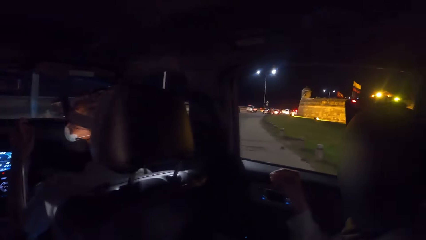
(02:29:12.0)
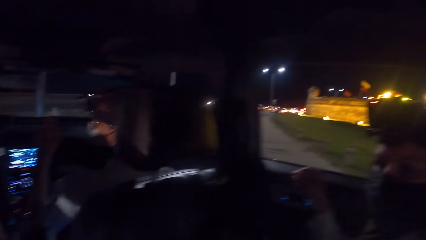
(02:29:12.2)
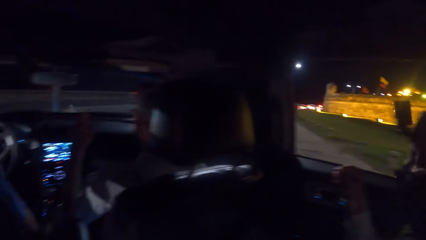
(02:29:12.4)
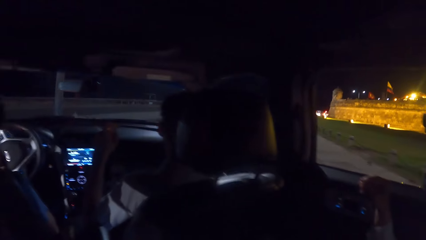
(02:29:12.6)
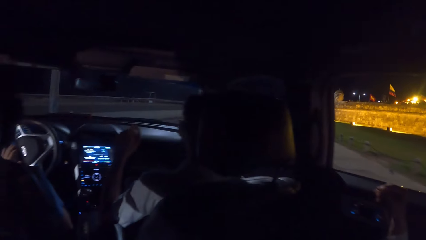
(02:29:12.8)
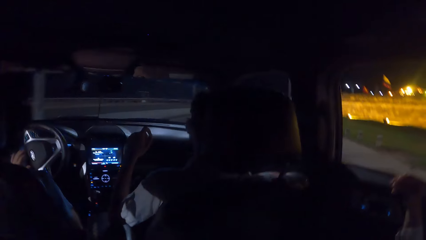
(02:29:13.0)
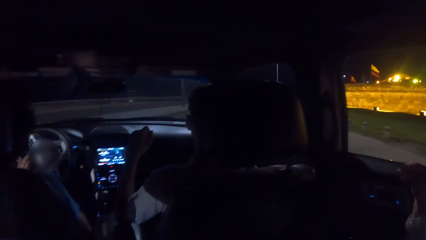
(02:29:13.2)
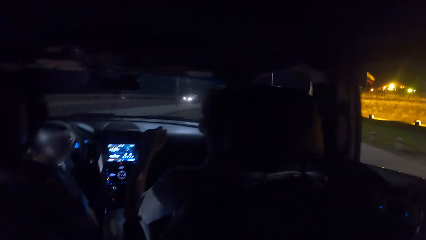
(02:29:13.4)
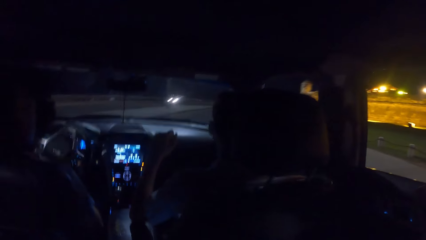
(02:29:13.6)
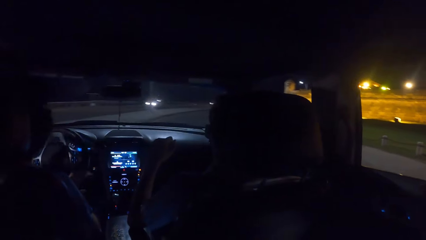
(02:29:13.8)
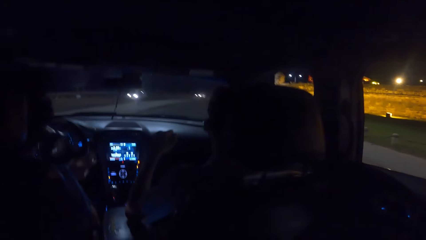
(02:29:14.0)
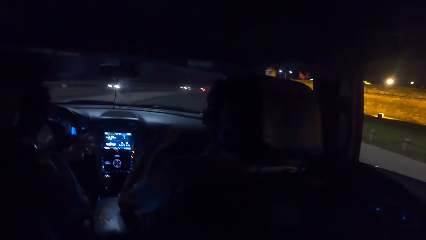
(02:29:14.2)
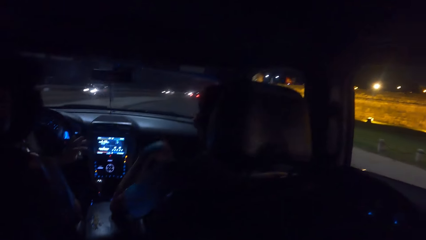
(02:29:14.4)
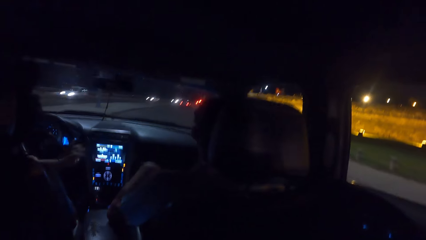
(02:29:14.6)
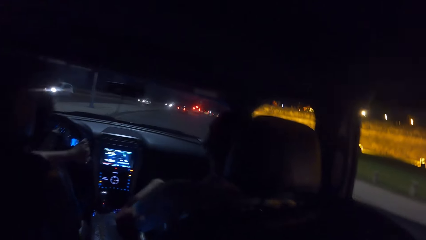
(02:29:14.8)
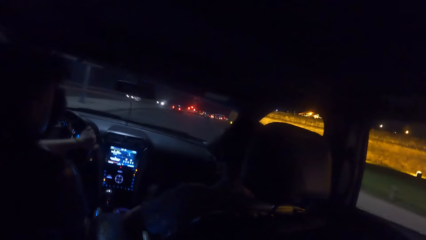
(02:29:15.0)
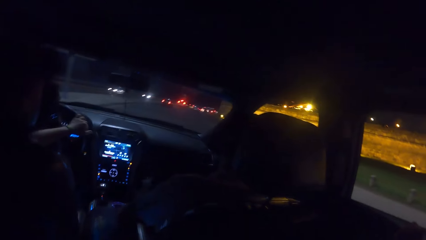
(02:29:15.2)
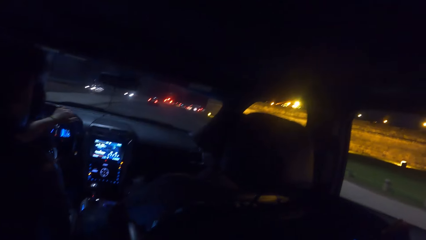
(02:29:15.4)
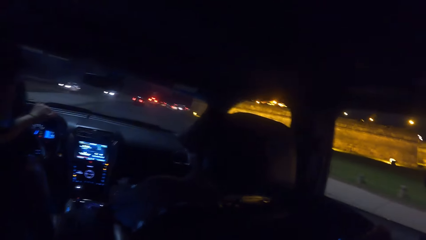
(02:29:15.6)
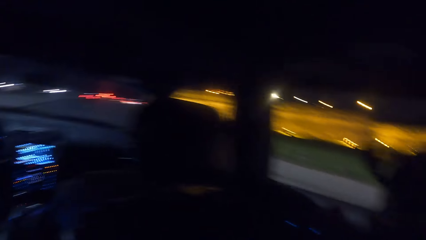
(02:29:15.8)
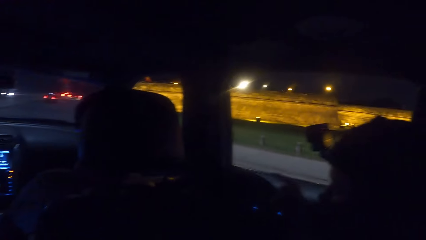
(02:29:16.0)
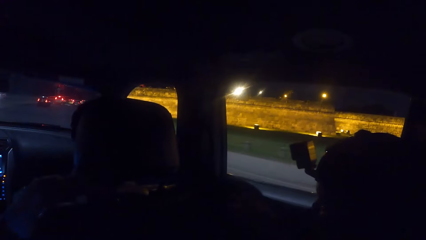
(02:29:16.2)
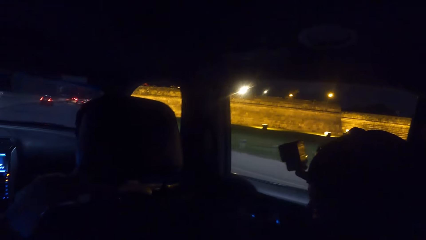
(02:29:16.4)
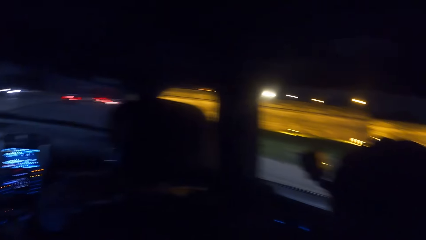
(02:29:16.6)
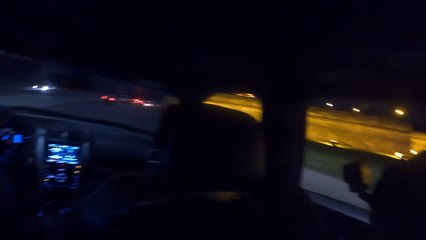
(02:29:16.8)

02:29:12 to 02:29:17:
A woman interacts with the camera wearer in the car.

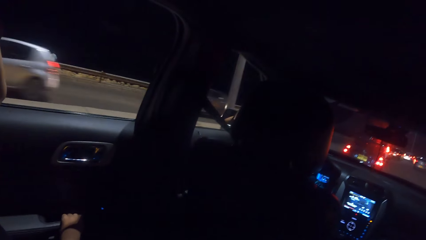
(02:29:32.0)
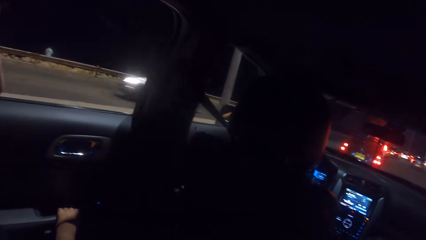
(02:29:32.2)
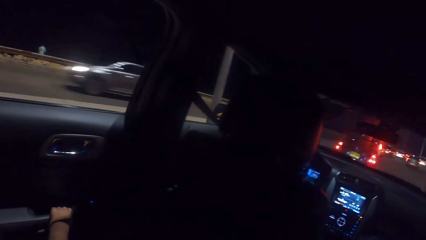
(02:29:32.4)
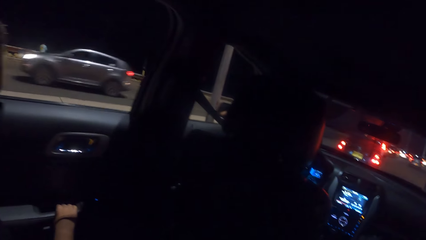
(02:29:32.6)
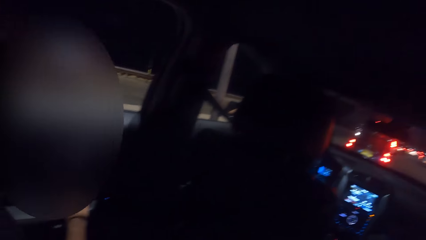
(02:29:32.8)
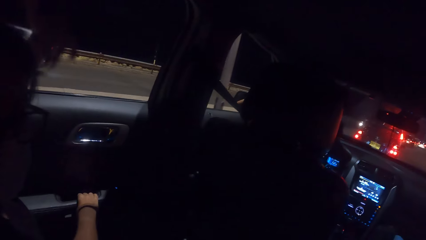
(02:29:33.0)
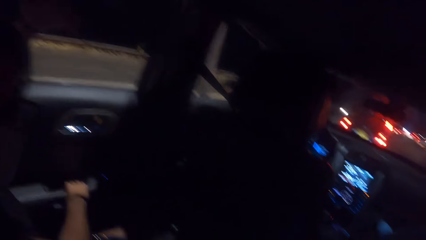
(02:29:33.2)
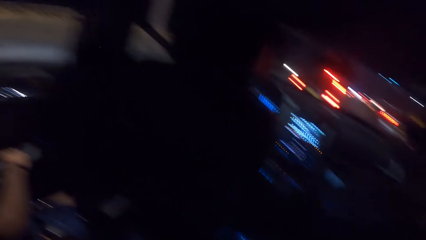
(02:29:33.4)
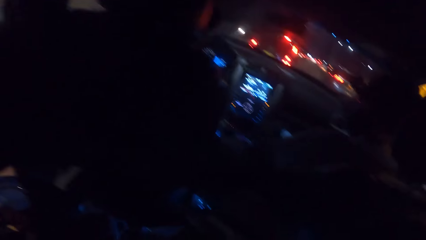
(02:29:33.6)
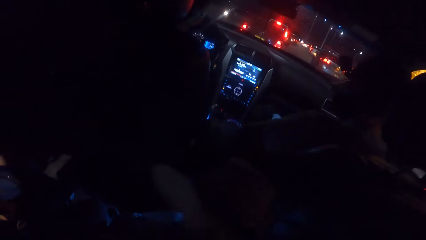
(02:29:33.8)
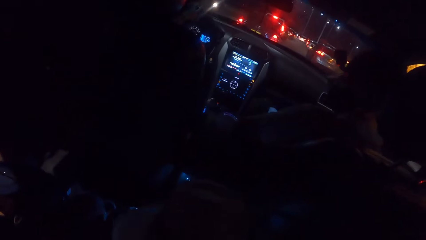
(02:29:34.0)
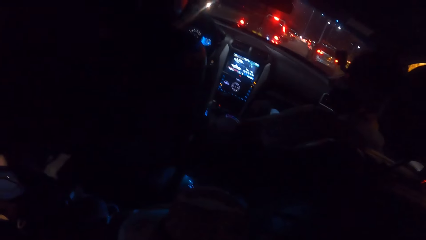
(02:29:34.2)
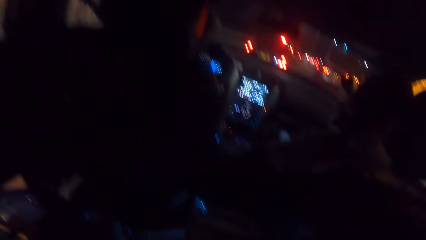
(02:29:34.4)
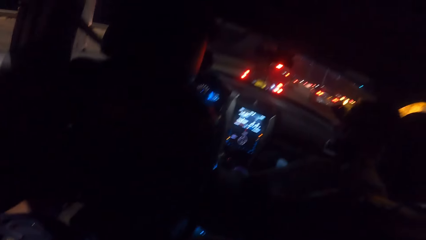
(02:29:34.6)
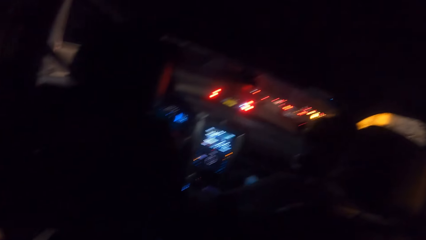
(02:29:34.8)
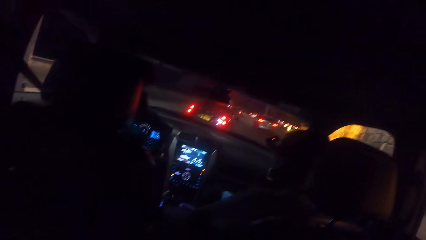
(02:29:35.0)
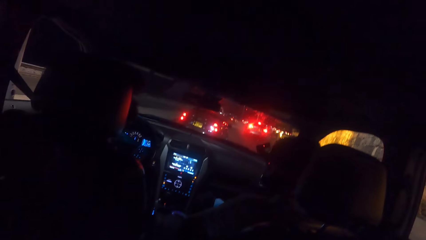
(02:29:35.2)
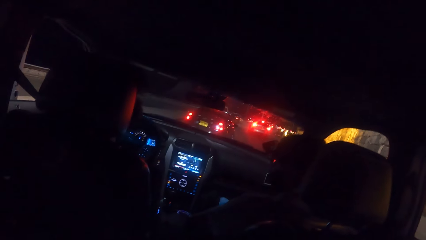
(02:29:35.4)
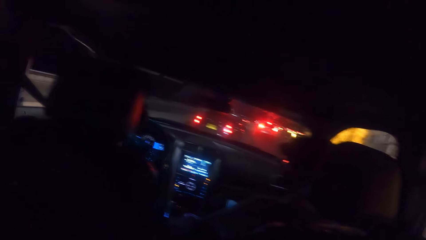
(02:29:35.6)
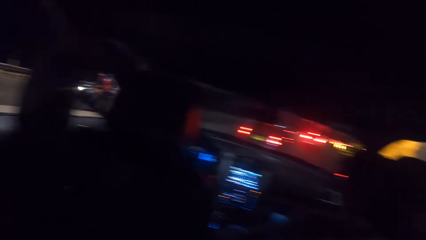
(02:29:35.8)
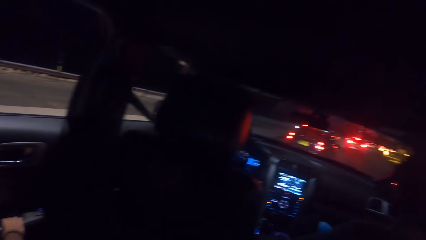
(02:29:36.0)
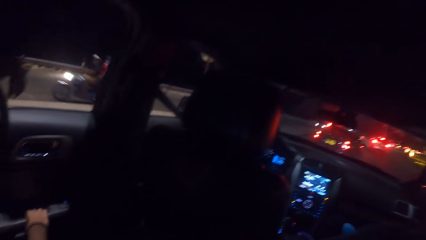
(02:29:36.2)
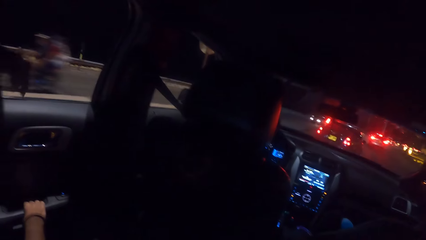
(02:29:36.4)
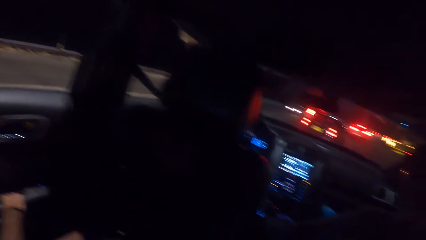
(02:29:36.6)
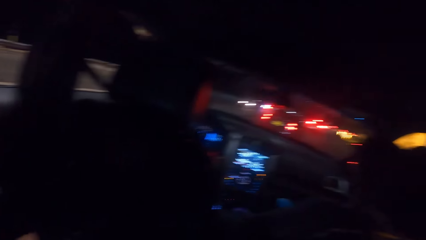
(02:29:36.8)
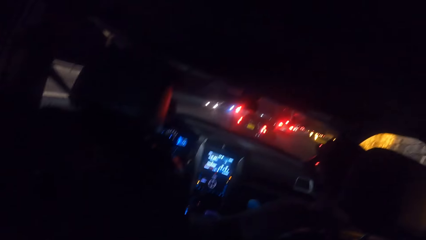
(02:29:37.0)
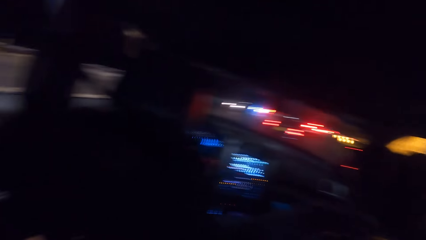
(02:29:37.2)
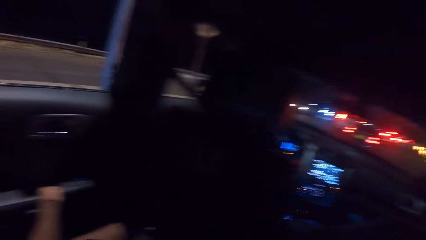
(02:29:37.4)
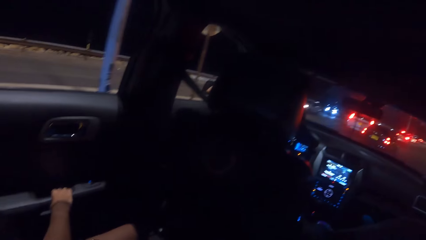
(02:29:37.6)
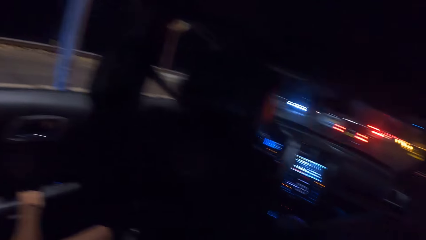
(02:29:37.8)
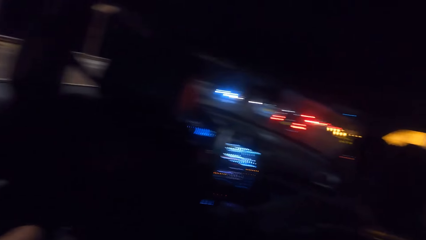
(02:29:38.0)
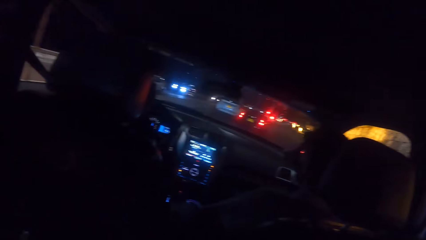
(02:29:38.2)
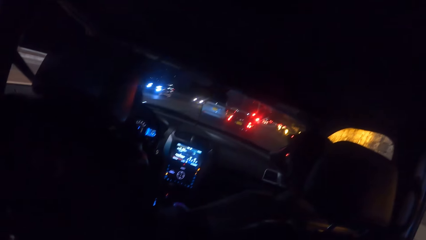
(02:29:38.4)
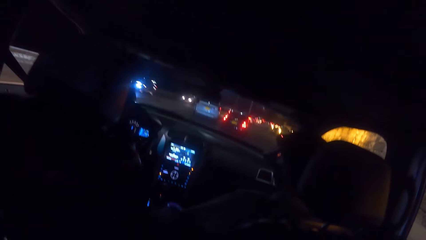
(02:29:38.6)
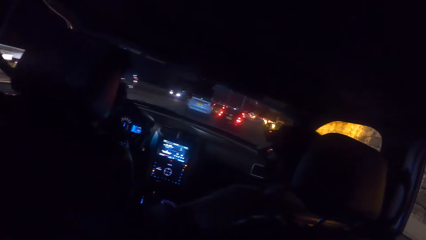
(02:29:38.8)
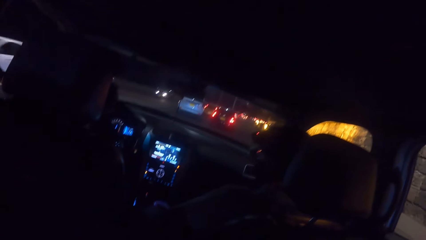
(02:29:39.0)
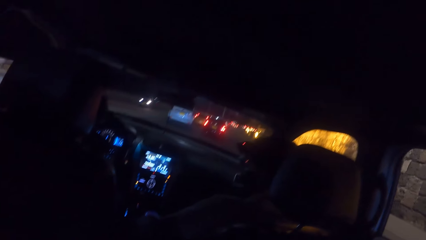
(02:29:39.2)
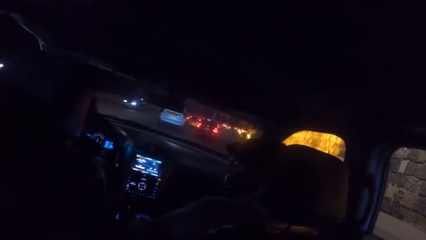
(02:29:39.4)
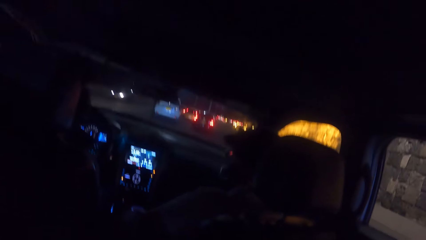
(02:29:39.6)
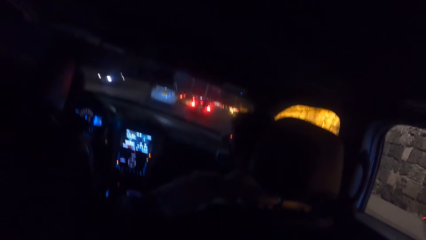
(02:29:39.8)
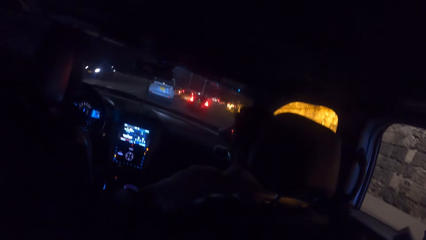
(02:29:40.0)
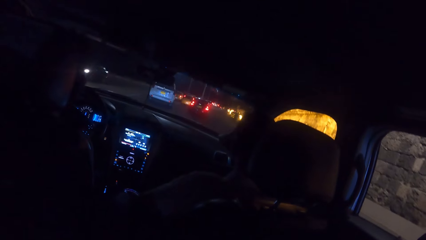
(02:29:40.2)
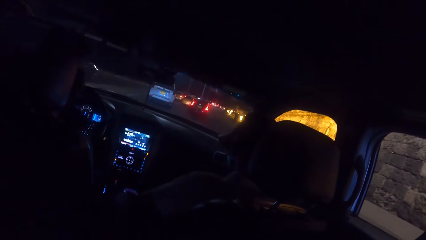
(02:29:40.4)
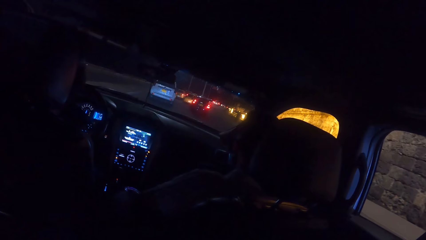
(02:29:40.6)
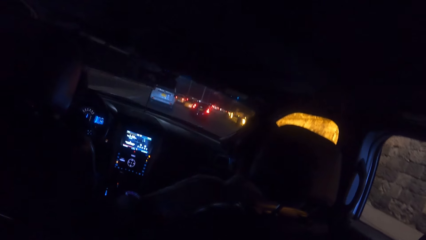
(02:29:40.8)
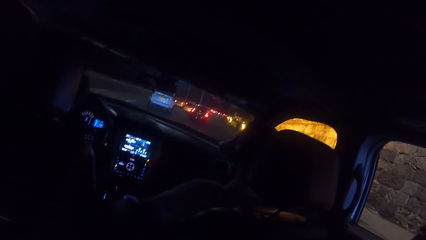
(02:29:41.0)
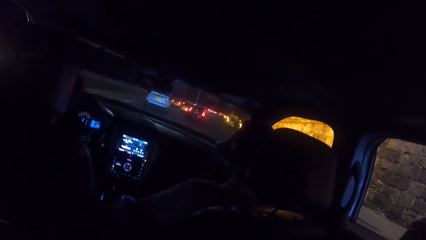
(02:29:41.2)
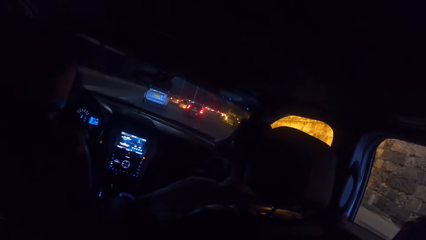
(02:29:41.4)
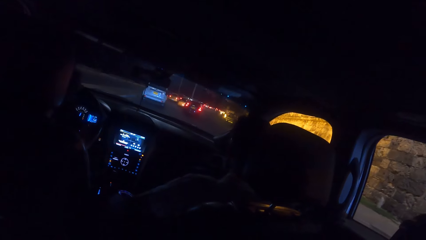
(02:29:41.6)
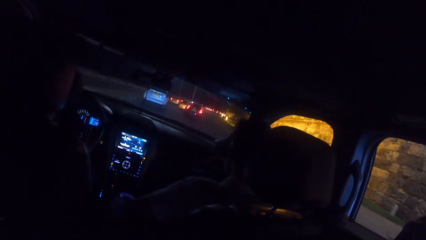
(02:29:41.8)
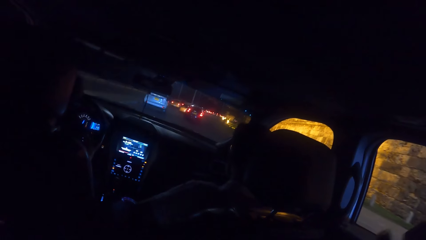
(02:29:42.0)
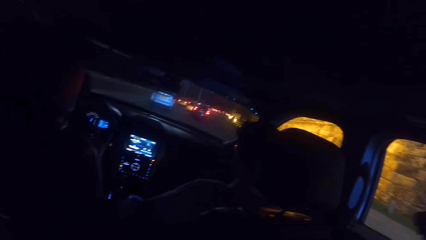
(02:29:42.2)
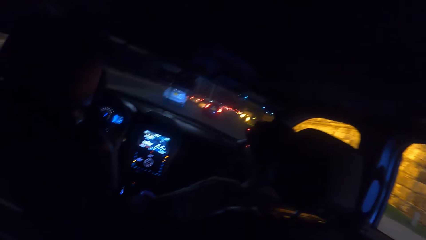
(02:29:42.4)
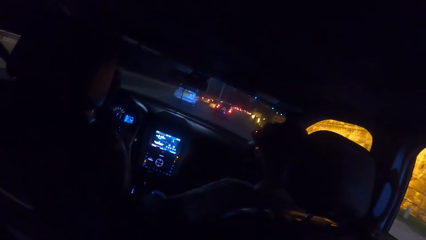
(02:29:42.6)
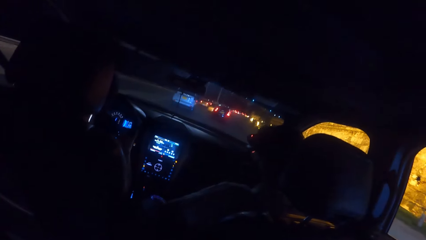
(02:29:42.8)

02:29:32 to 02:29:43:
The camera wearer looks outside the car. They look around the car.
